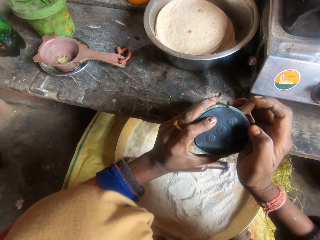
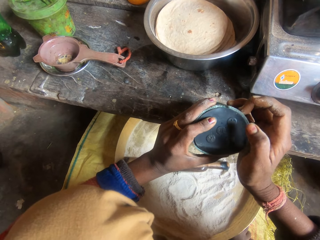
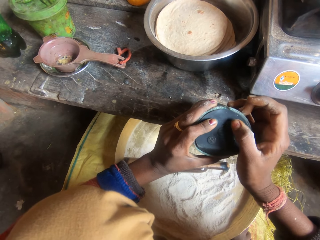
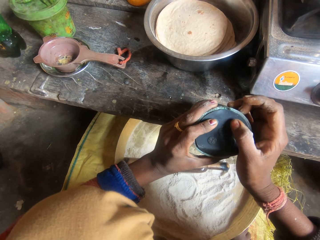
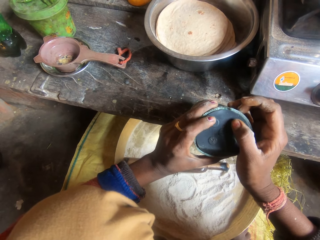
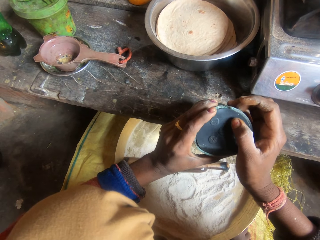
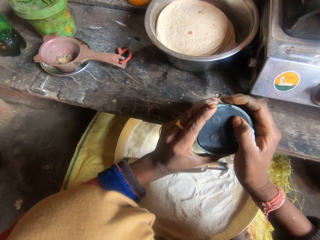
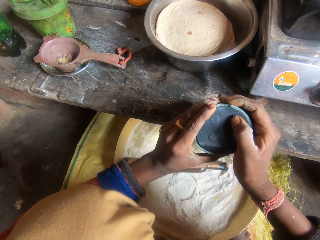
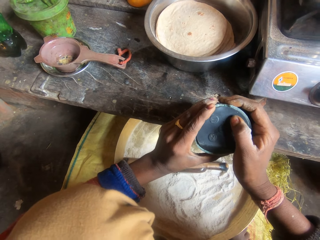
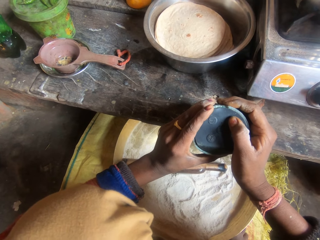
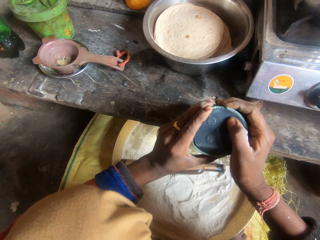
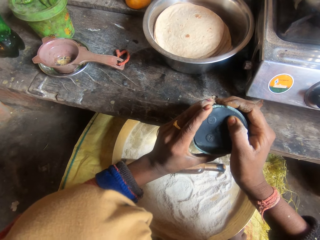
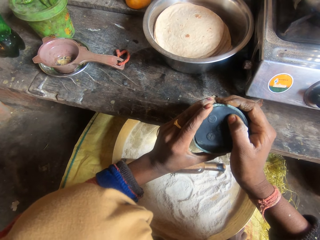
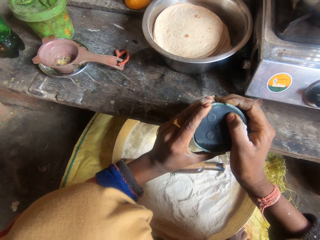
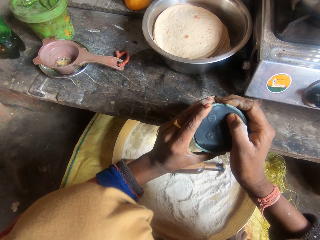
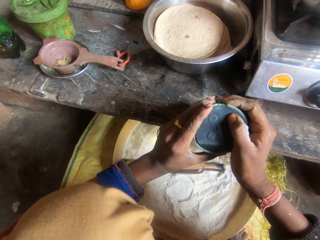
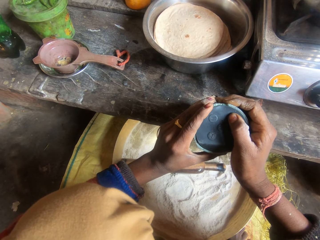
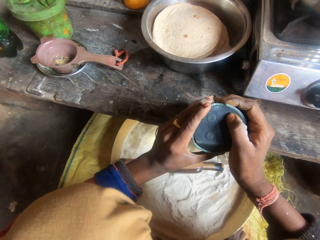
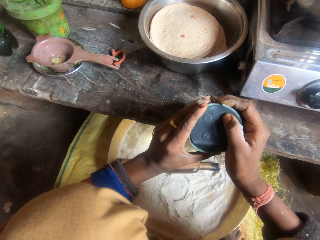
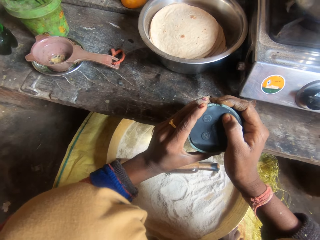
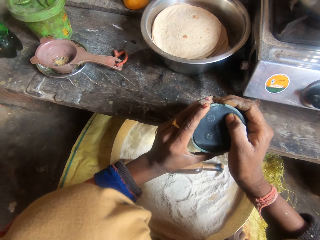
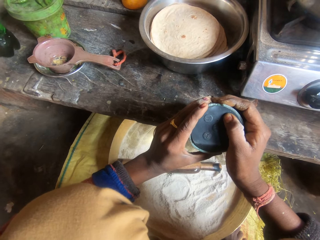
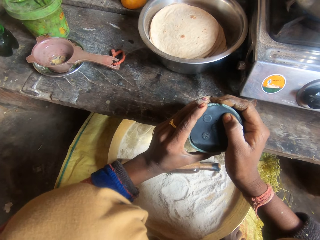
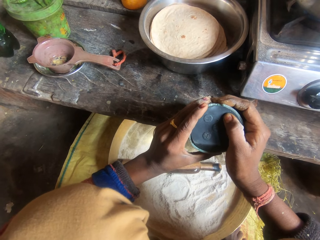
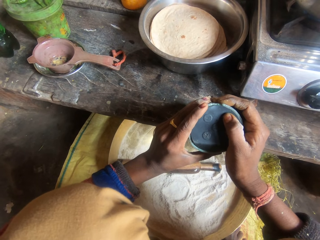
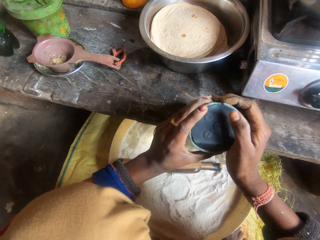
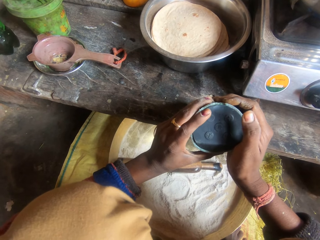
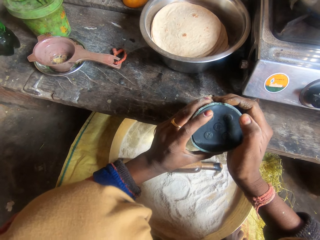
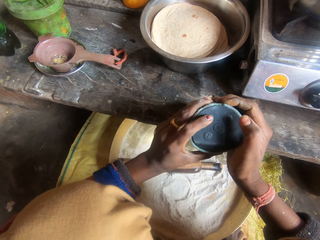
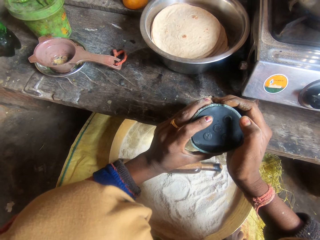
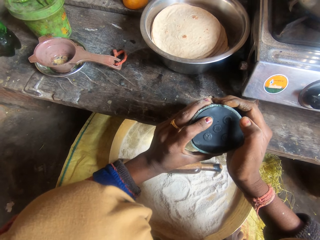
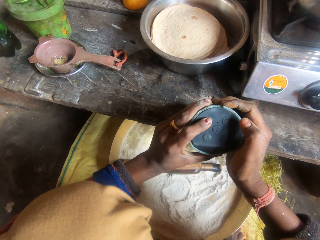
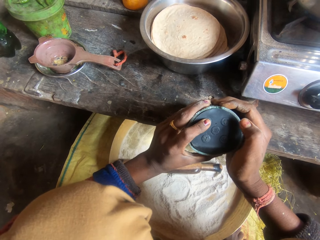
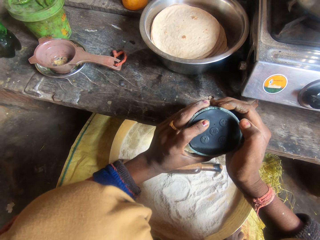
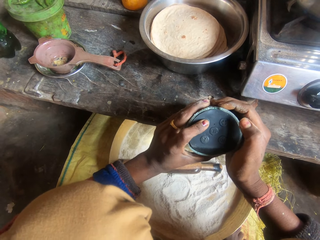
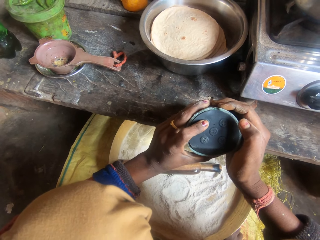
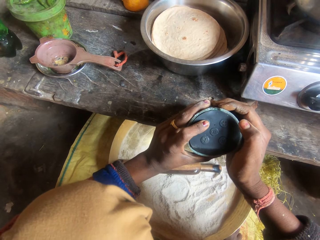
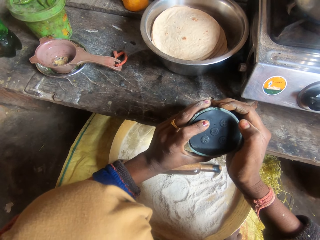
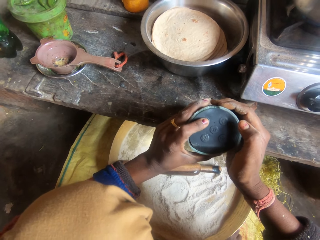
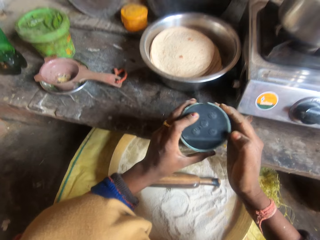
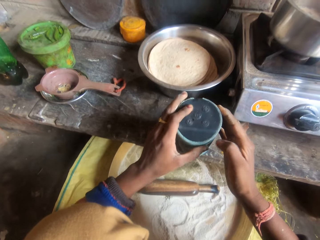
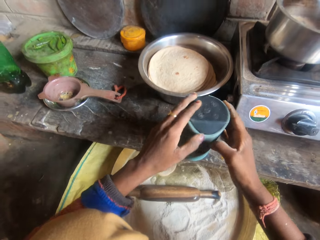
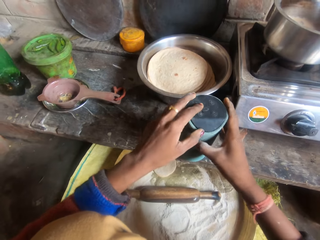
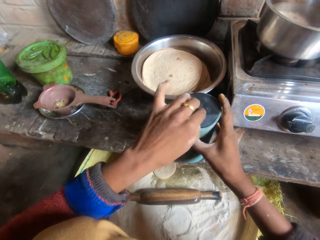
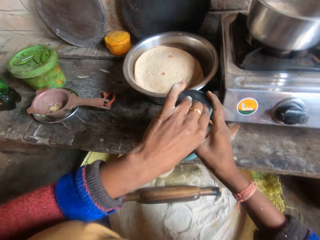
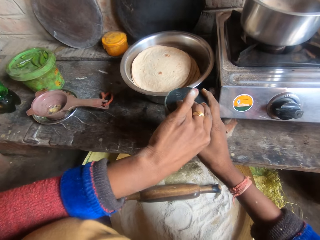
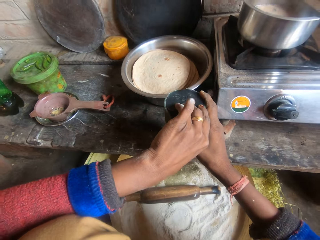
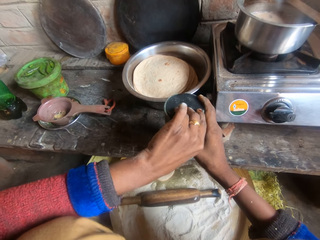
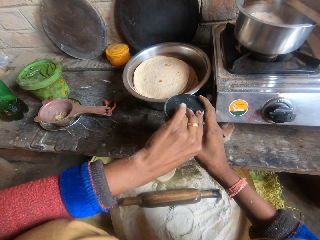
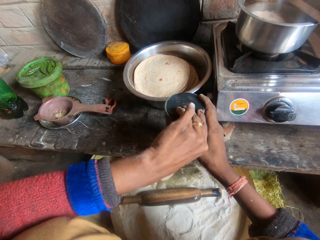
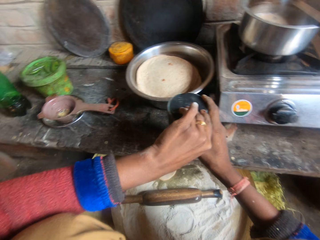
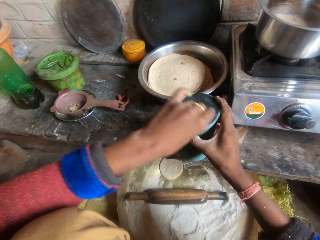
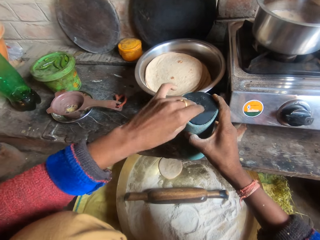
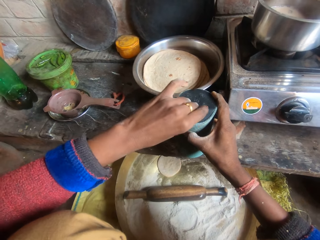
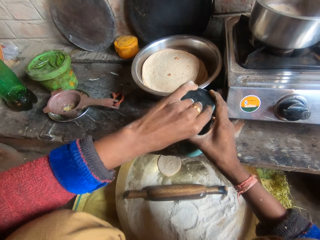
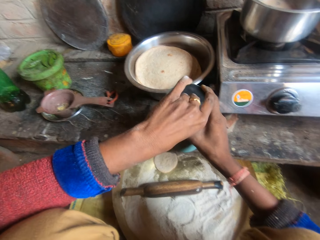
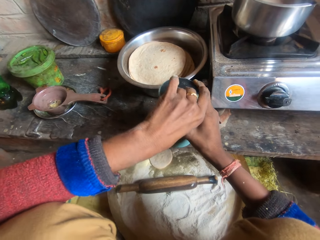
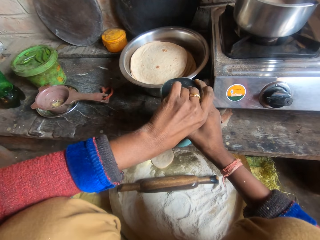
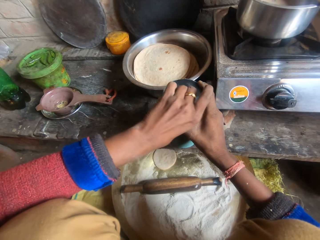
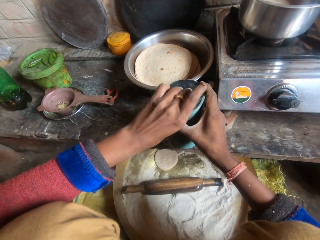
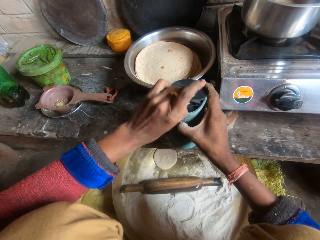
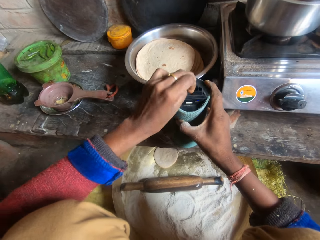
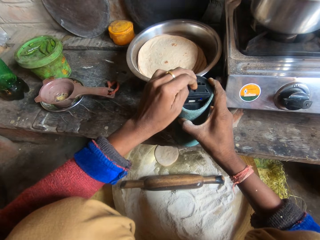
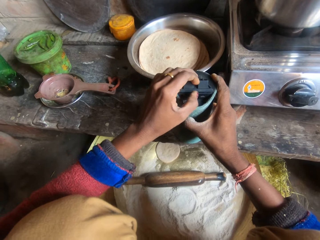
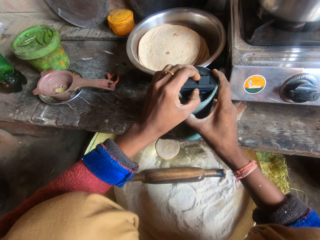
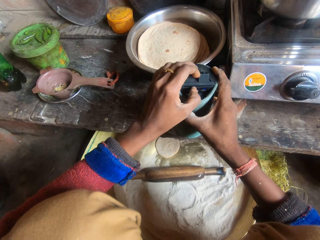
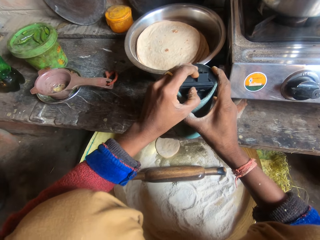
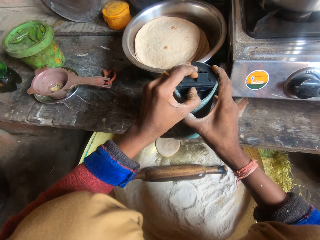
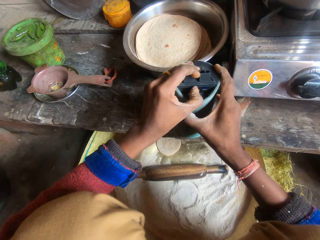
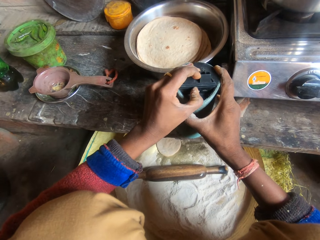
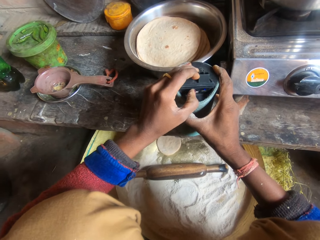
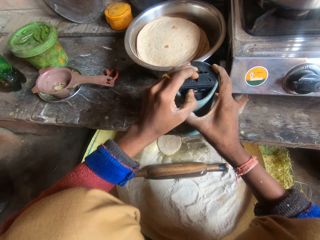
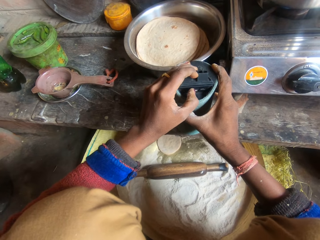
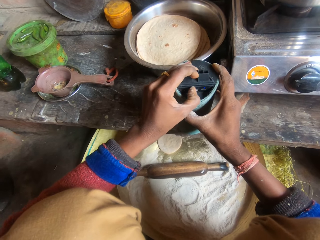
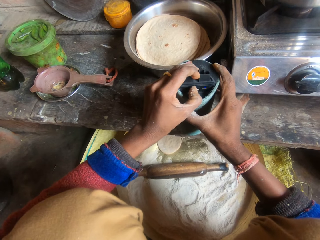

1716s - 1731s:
The camera wearer opens the bluetooth speaker lid. They adjust the memory card of the speaker. They touch something.

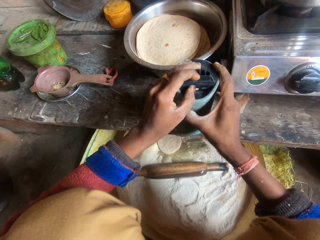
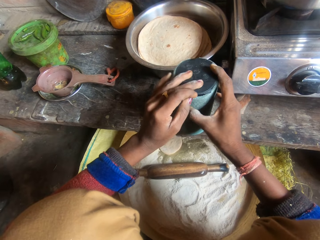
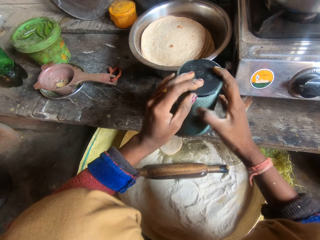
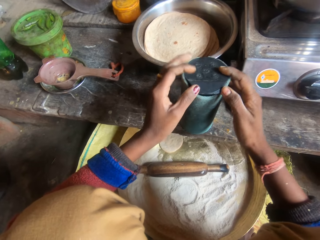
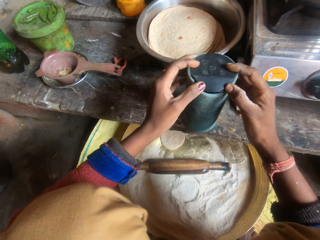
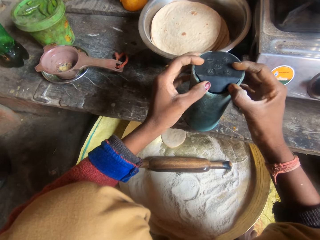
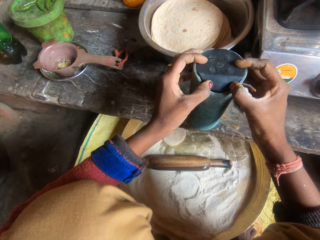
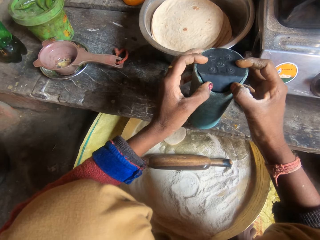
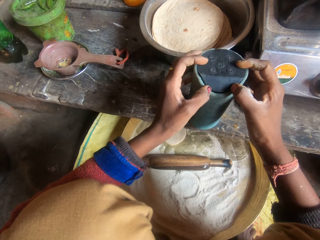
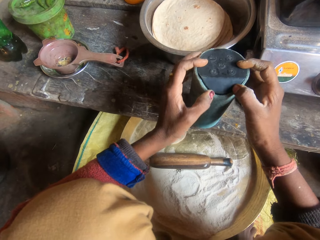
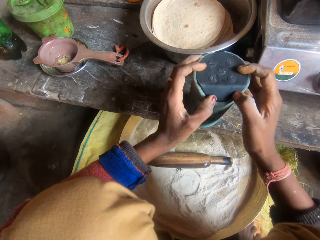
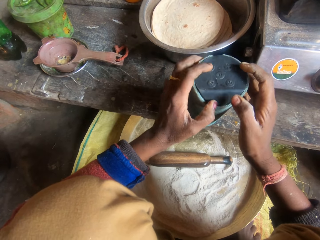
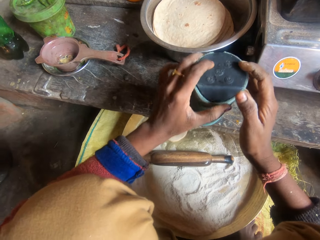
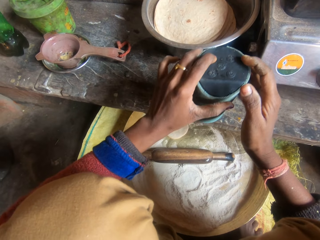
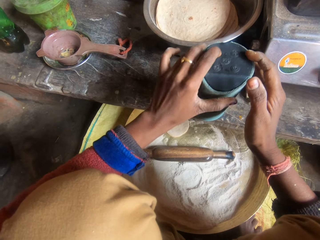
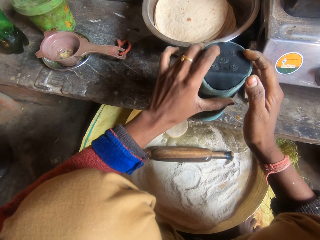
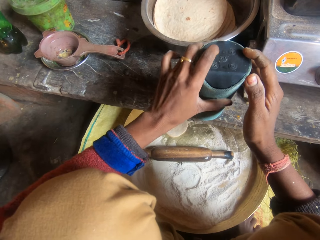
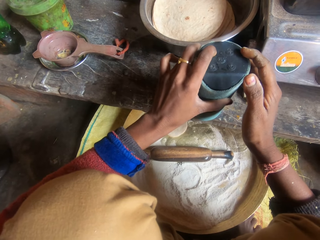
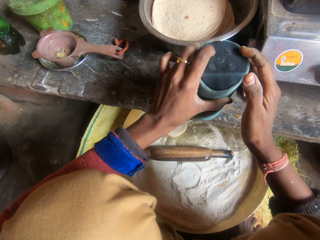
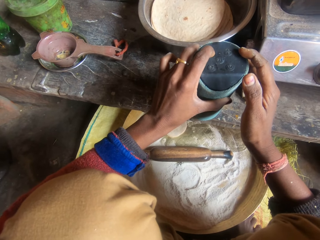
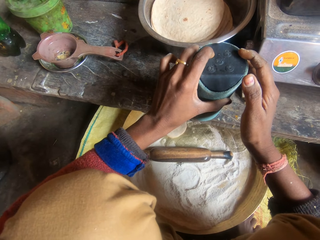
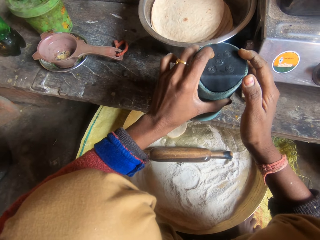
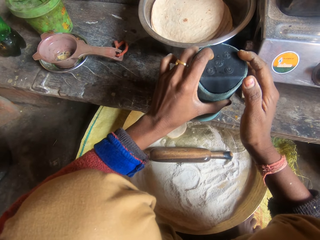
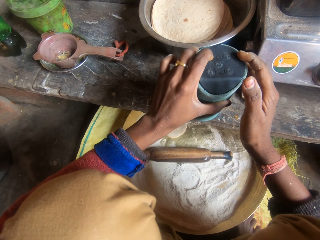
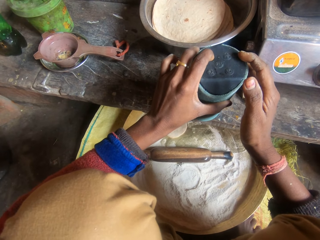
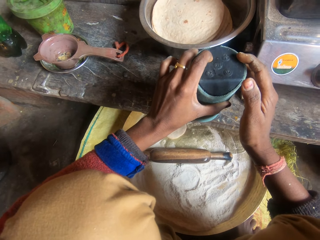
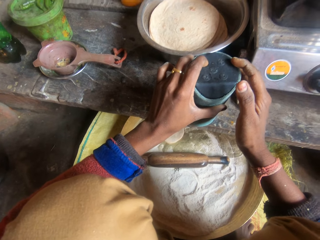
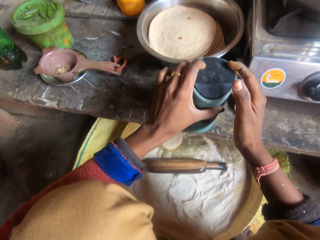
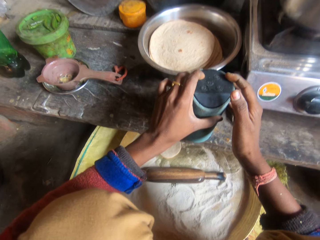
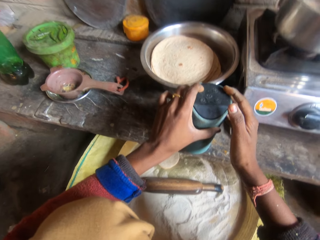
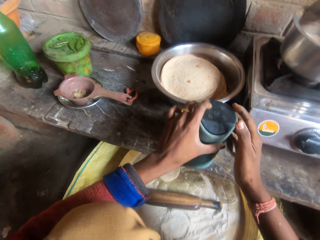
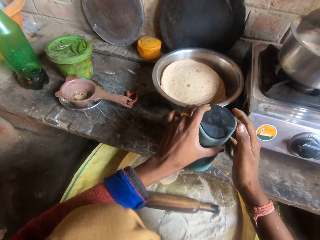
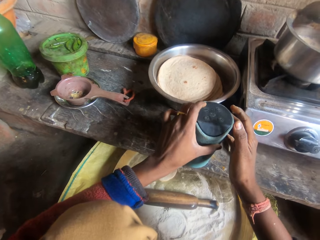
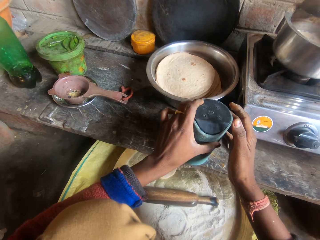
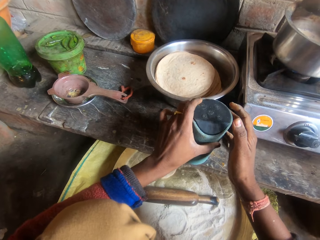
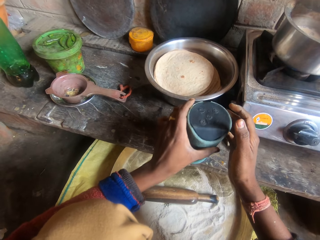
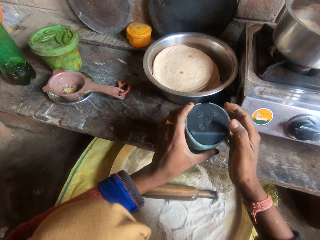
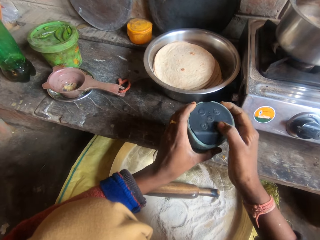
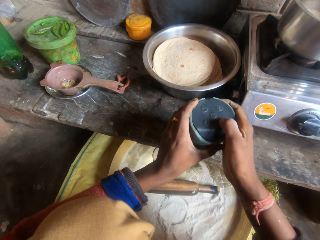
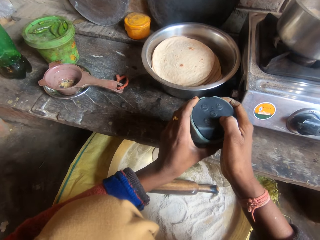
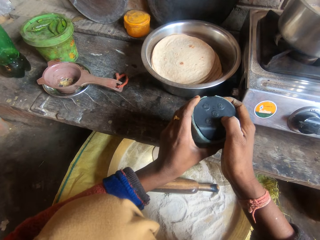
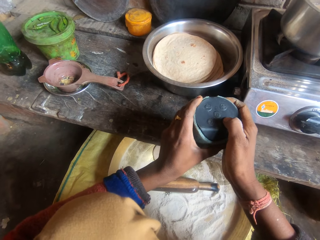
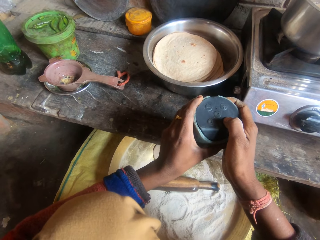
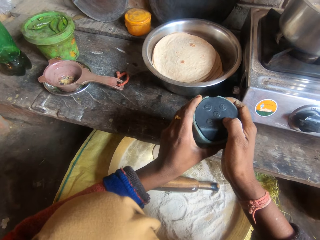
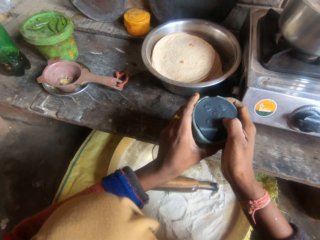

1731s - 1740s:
The camera wearer closes the bluetooth speaker lid. They operate the bluetooth speaker.
